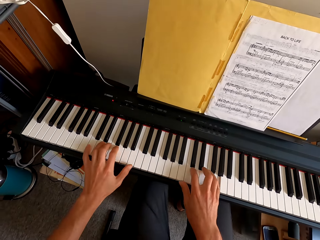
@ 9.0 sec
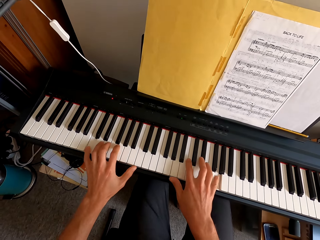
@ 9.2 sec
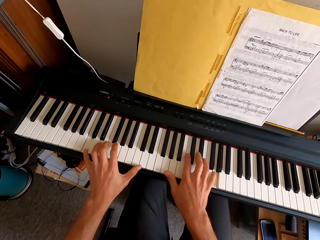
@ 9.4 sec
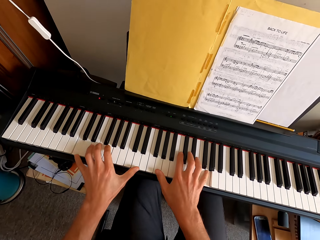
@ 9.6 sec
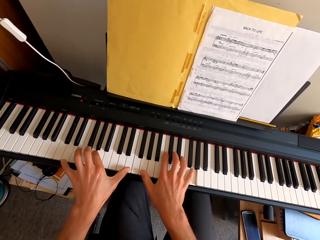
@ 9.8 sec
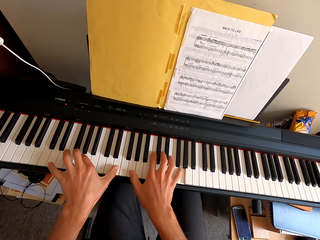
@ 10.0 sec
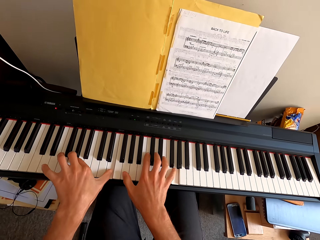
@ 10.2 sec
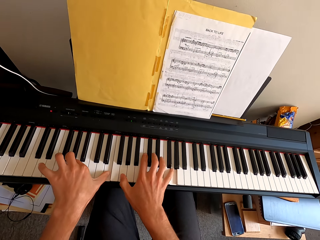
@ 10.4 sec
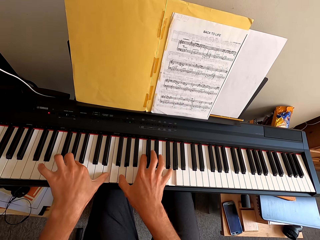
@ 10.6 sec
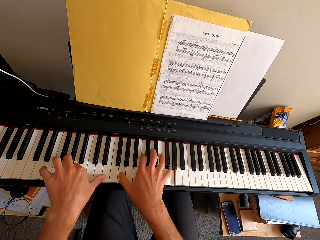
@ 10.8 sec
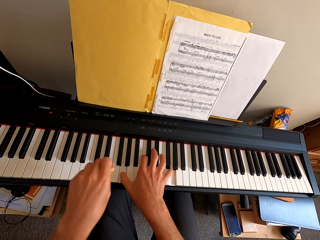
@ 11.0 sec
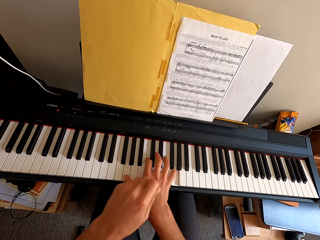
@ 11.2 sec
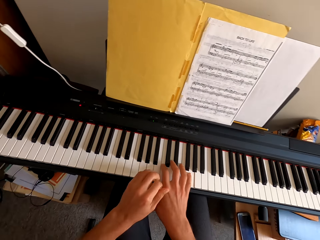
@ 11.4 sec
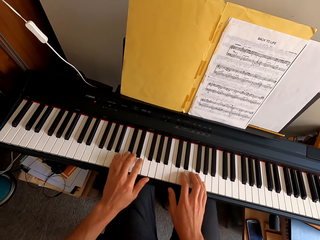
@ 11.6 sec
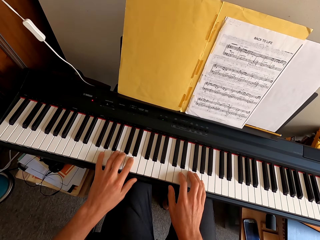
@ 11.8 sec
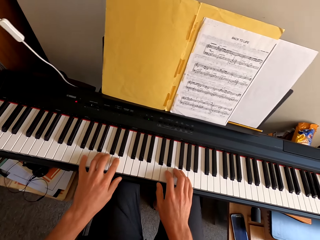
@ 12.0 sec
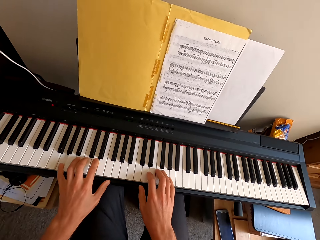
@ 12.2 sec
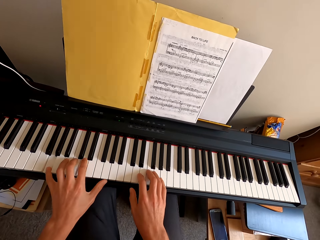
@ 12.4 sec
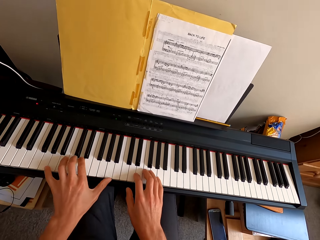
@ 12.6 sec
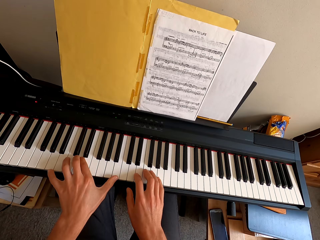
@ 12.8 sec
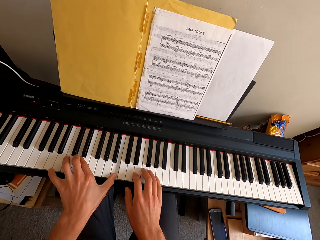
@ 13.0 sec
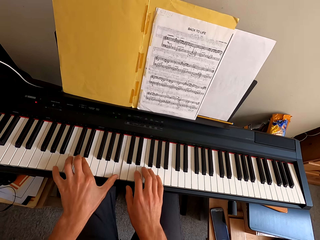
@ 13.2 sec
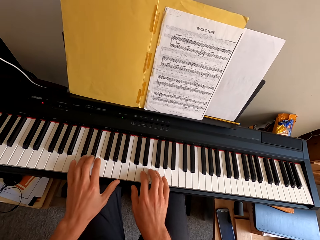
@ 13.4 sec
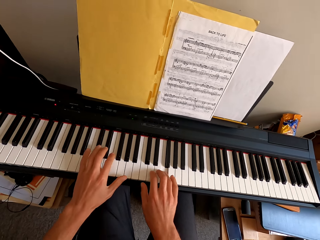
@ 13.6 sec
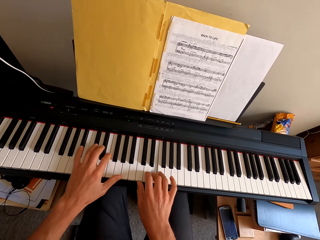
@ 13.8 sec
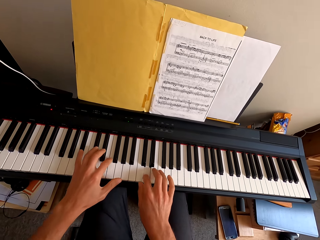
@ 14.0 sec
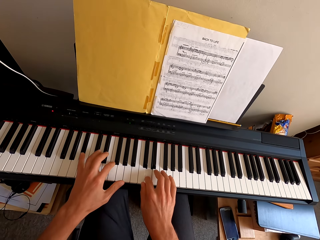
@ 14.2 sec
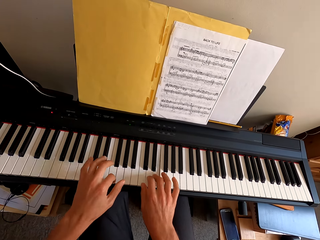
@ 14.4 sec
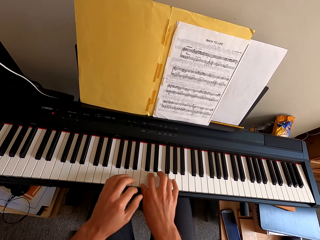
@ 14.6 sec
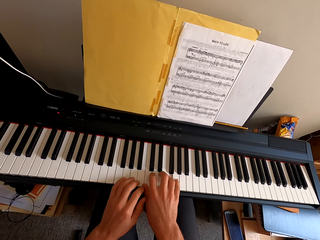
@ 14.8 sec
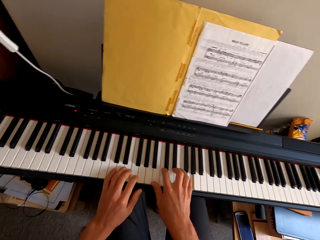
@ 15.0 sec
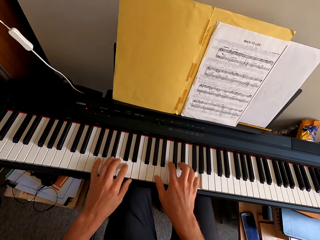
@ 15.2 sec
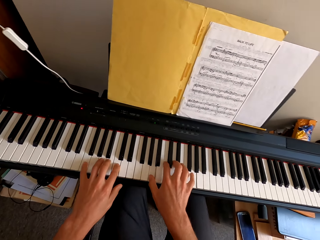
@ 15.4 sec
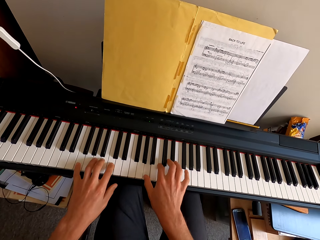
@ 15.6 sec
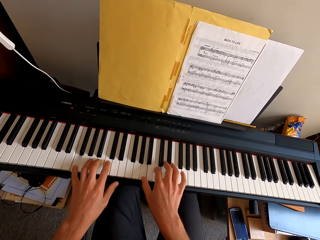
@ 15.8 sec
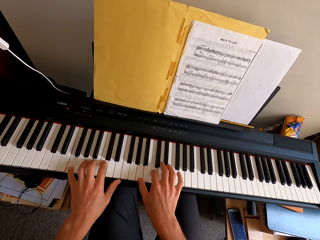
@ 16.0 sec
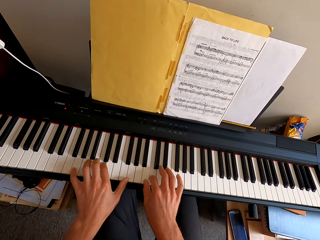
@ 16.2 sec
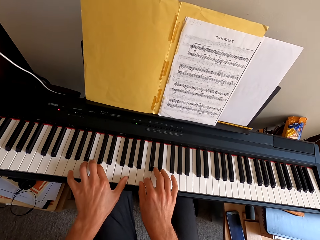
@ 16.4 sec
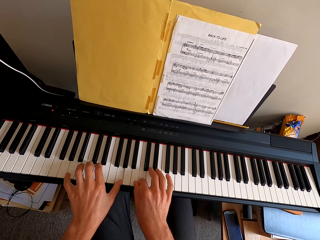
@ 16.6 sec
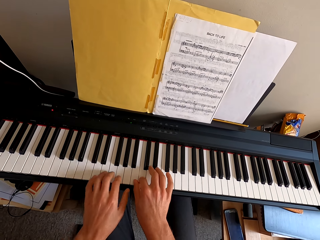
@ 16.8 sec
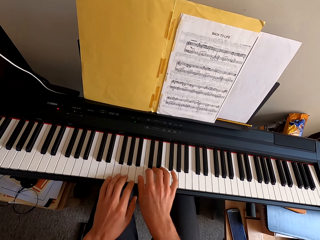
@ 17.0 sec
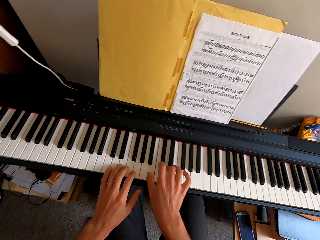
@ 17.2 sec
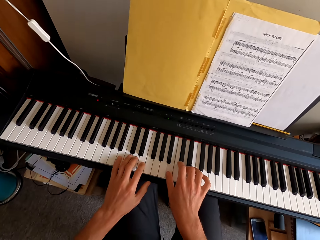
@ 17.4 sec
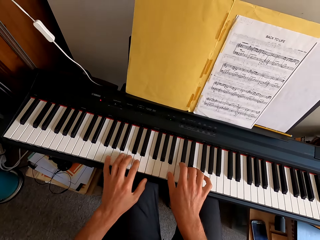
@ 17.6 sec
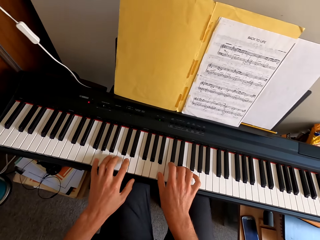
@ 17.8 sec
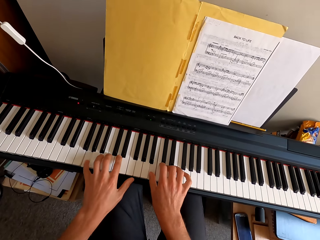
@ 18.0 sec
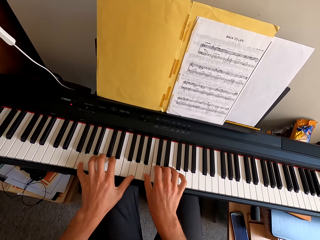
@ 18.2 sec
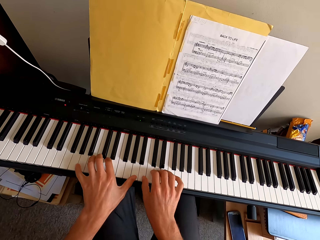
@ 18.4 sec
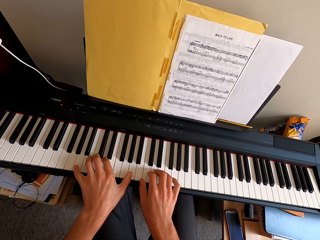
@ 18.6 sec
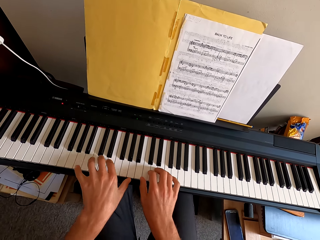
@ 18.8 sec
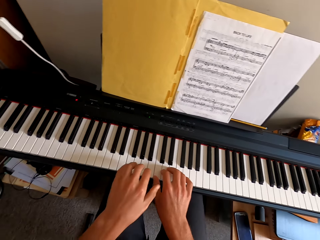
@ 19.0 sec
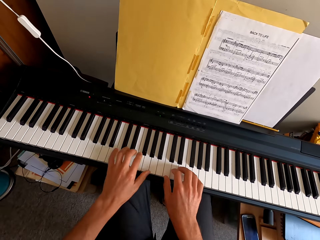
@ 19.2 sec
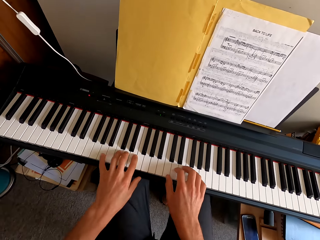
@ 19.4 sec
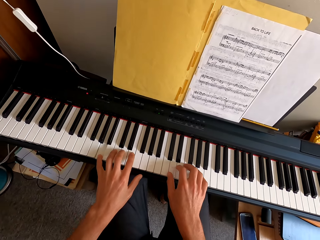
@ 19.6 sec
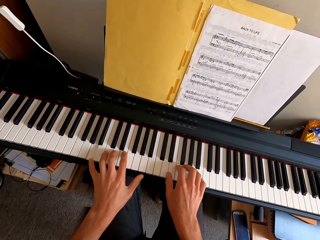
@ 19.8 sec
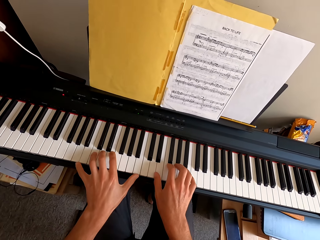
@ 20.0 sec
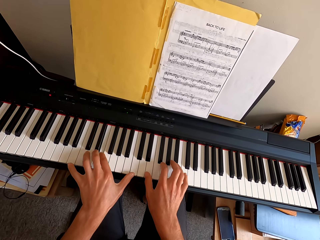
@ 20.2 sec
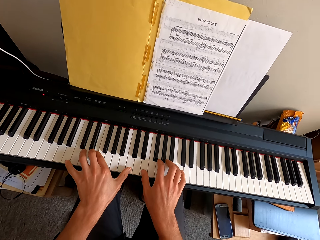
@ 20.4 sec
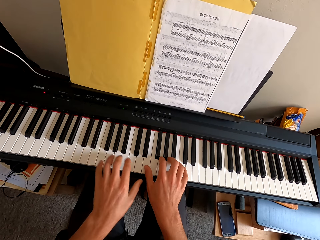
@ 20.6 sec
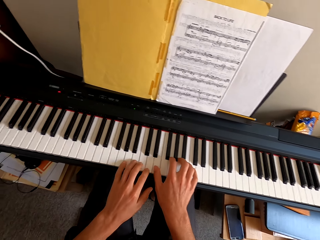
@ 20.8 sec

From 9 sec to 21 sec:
The camera wearer pulls his hand off the keyboard. He plays the keyboard with both hands.

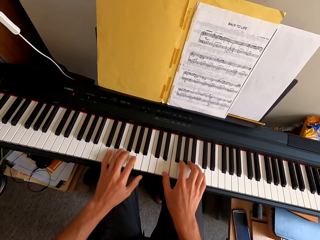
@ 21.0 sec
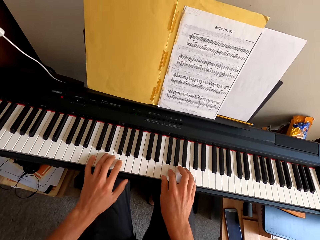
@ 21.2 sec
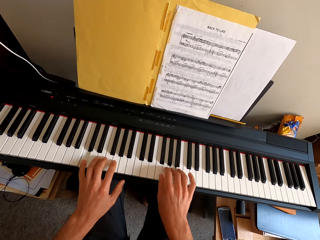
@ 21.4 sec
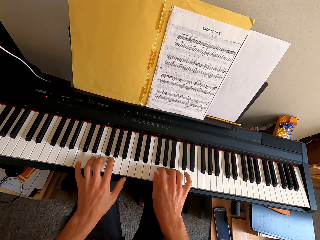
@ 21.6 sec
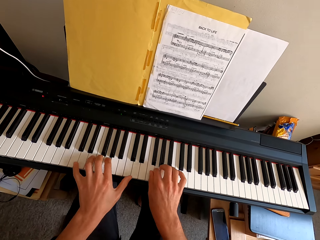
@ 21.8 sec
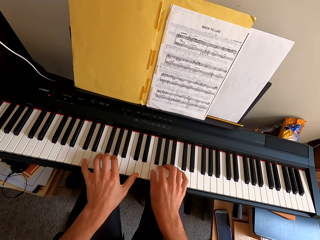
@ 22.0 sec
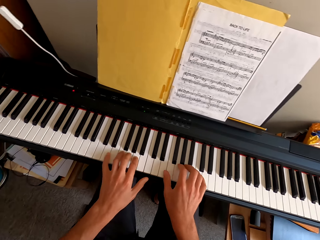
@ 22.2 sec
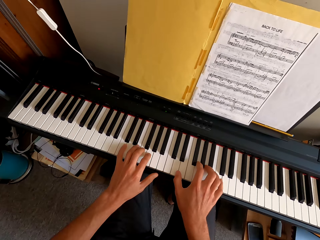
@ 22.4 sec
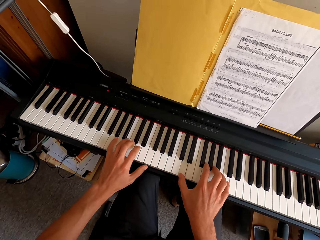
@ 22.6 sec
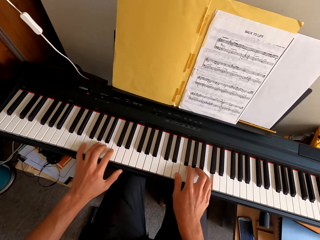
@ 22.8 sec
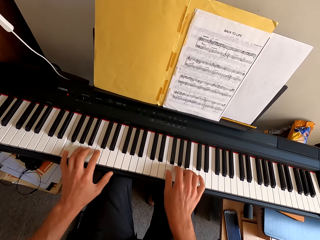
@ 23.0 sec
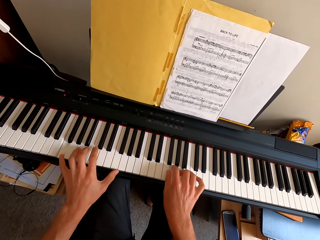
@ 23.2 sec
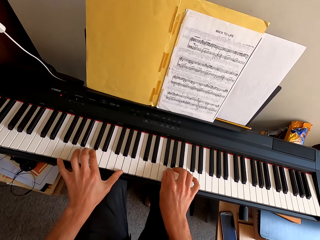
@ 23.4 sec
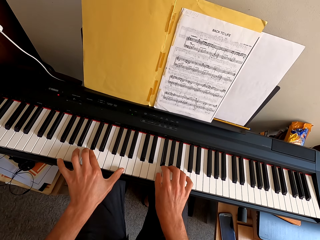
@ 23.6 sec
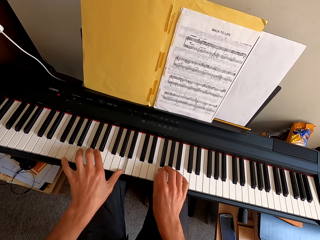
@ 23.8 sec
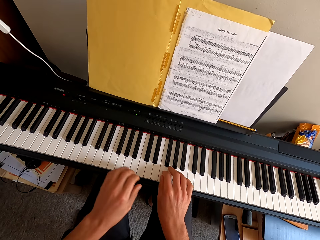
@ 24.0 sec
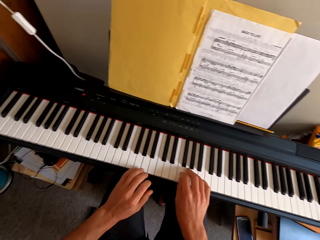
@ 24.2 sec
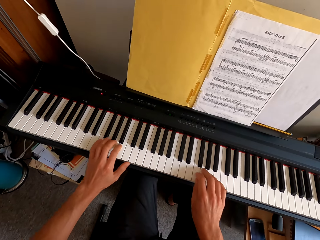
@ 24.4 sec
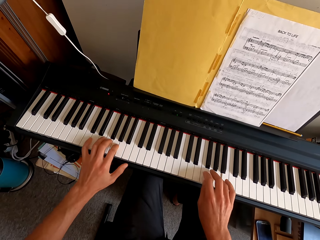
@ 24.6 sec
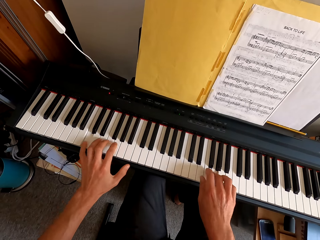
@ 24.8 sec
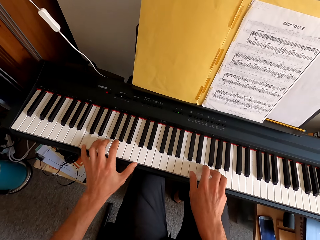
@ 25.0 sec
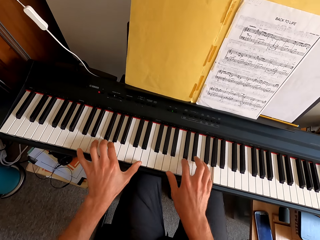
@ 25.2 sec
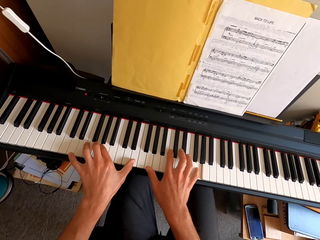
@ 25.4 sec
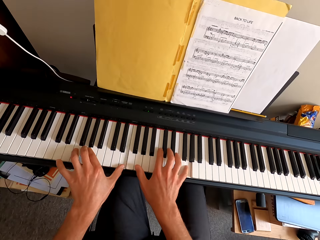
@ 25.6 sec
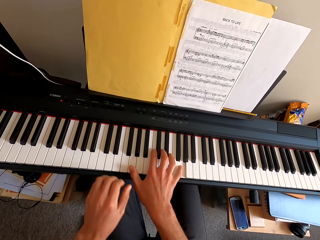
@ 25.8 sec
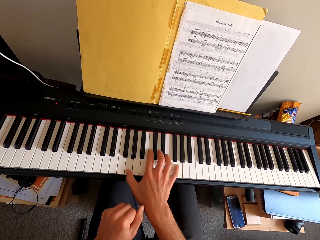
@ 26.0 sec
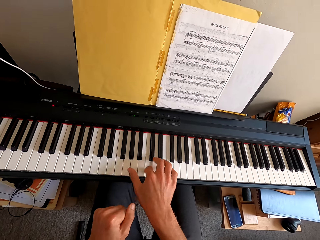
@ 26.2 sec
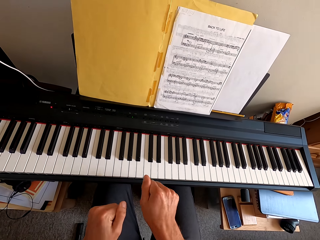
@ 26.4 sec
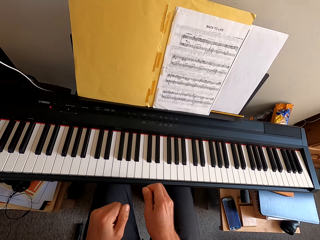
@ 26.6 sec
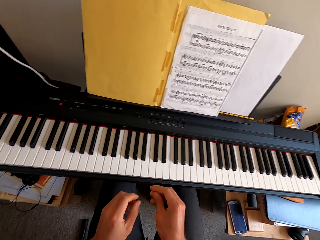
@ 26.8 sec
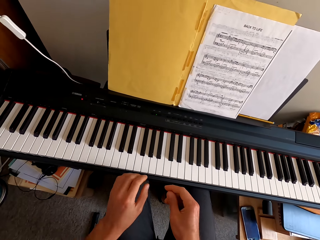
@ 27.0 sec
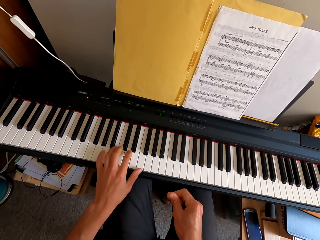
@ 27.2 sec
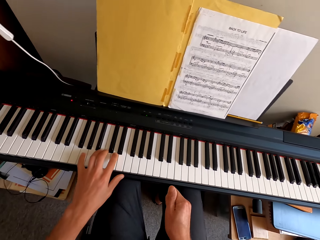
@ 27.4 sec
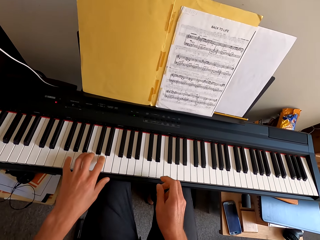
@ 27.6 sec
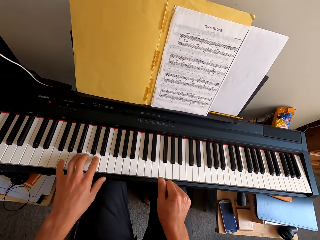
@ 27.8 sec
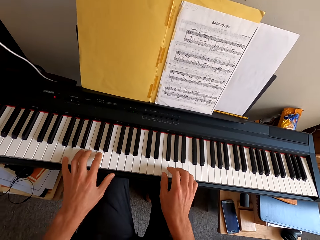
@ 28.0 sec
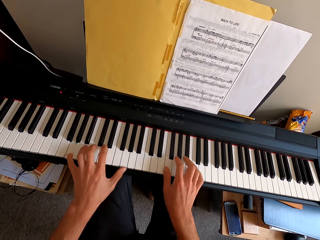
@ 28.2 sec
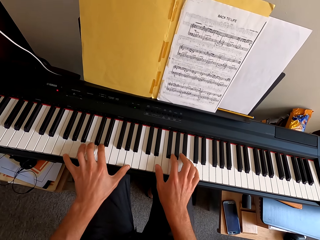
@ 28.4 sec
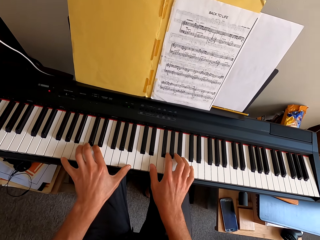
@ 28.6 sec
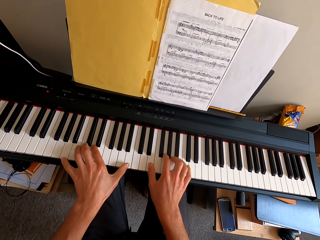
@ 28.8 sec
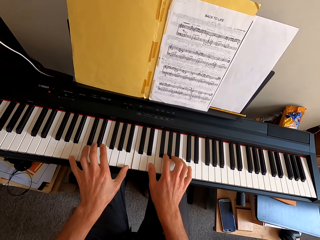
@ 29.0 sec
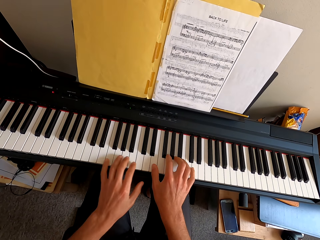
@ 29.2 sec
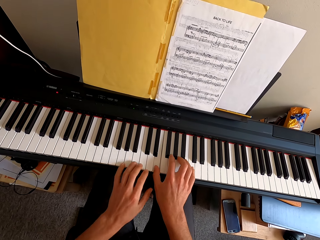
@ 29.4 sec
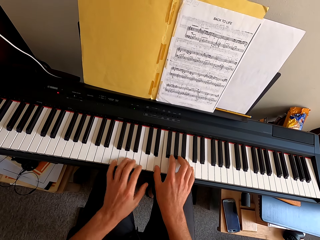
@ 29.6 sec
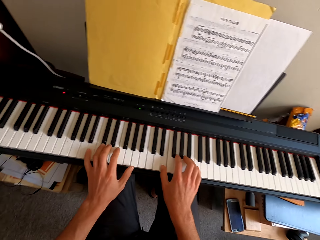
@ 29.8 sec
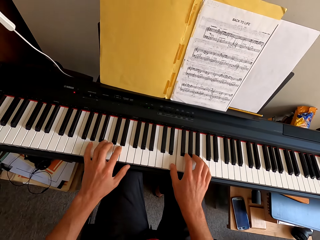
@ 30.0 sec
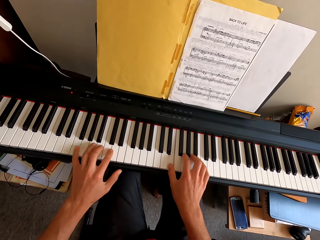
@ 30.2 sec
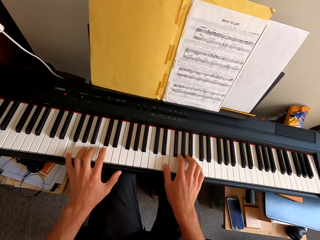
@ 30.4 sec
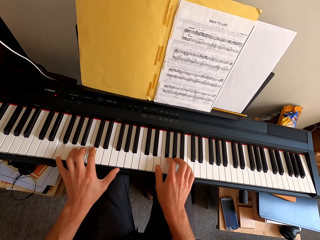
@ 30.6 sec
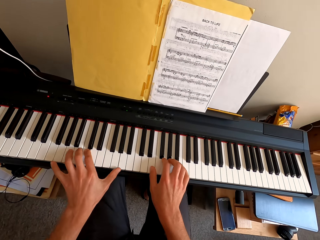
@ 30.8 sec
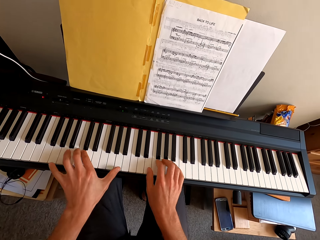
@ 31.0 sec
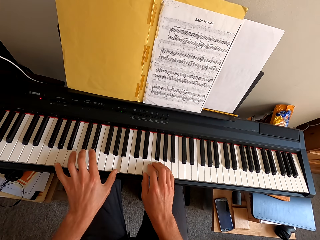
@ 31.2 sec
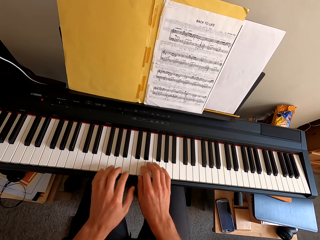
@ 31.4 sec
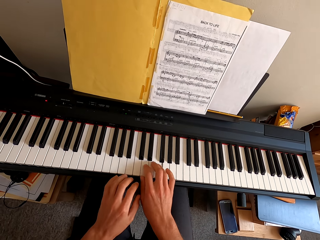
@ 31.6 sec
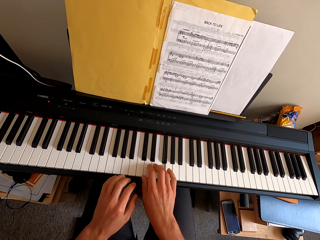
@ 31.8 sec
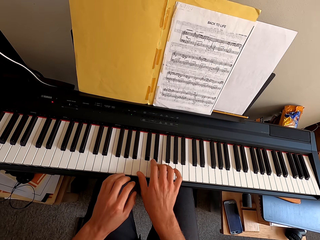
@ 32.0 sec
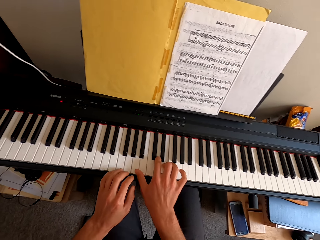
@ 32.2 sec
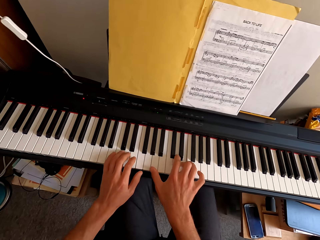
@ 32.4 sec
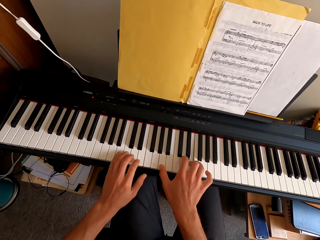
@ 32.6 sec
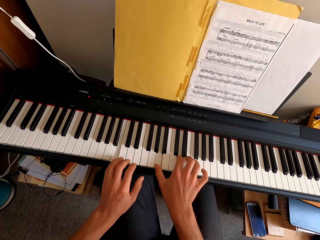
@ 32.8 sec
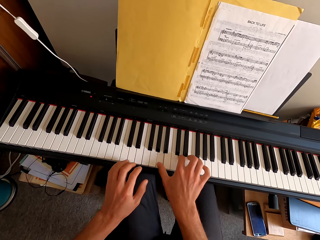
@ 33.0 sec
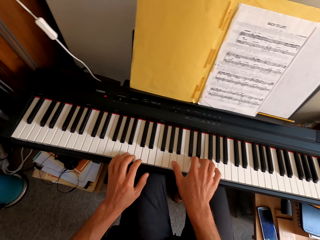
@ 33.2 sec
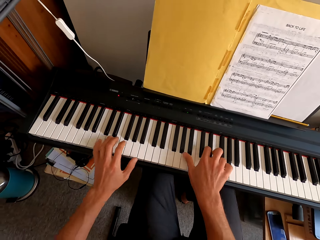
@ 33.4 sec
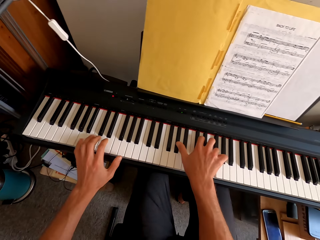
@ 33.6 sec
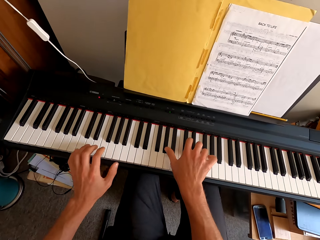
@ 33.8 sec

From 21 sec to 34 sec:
The camera wearer pulls his hand off the keyboard. He pulls his hand off the keyboard again. He rubs his finger. He plays the keyboard. He plays the keyboard again. He fidgets his fingers. He plays the keyboard with both hands.
